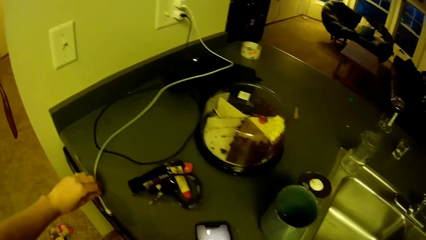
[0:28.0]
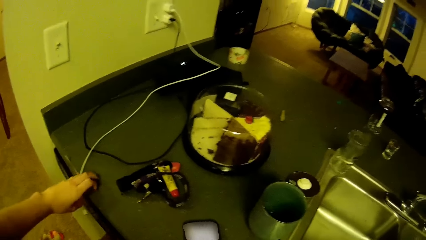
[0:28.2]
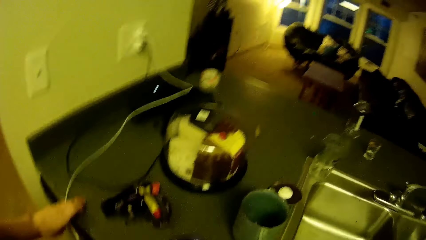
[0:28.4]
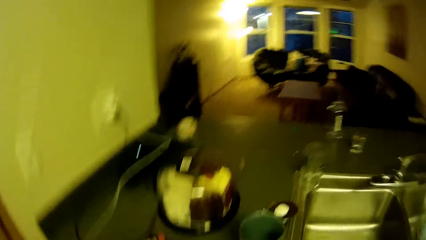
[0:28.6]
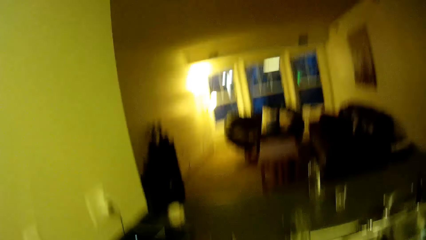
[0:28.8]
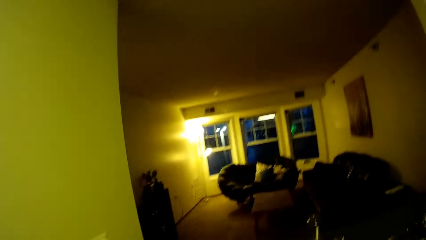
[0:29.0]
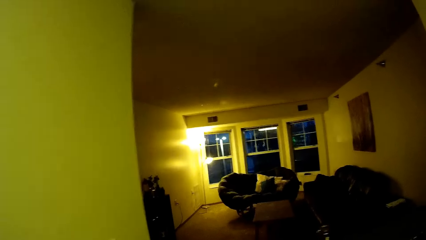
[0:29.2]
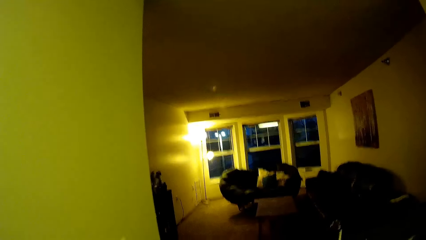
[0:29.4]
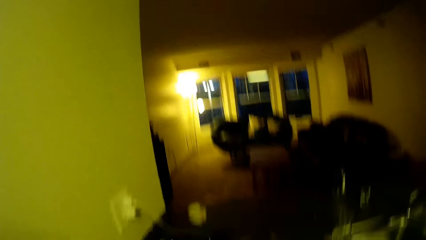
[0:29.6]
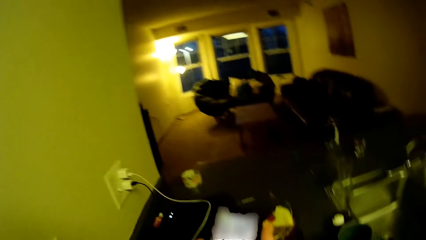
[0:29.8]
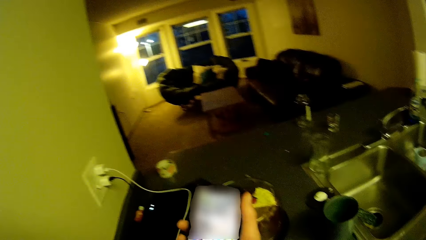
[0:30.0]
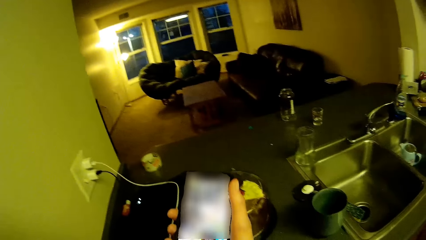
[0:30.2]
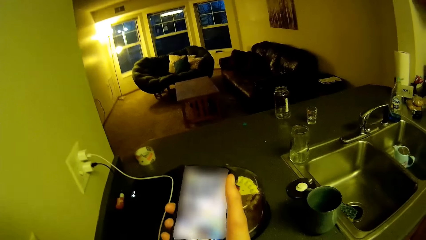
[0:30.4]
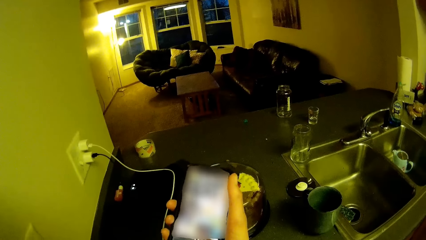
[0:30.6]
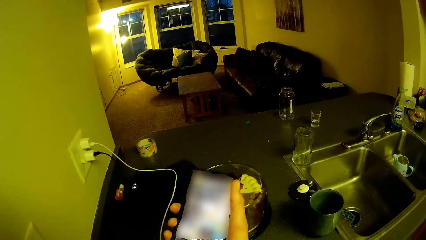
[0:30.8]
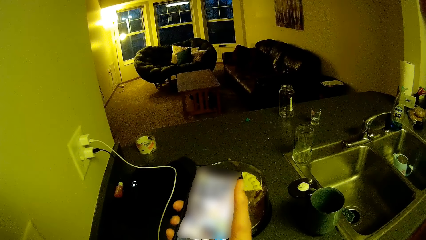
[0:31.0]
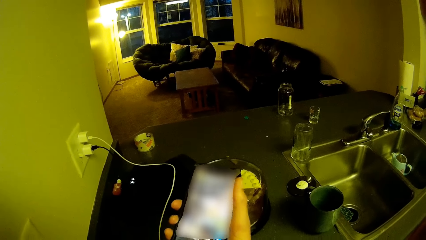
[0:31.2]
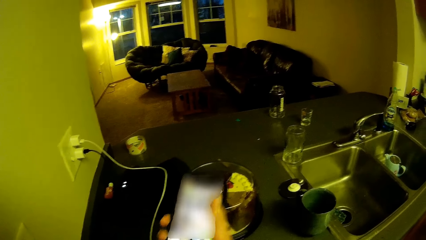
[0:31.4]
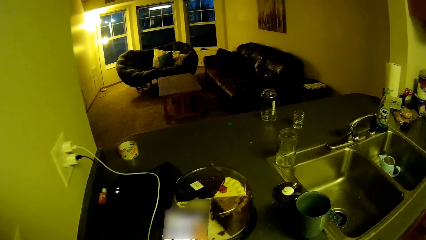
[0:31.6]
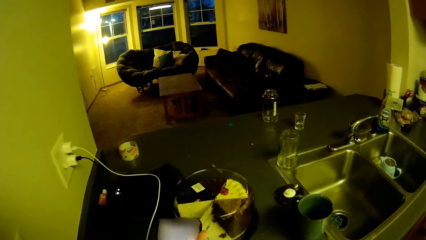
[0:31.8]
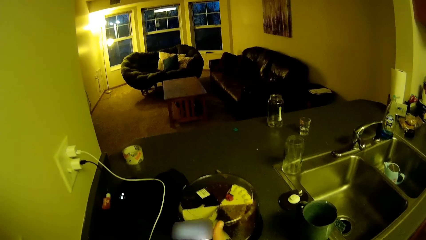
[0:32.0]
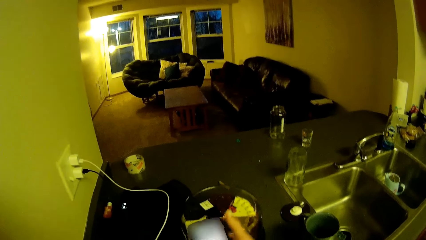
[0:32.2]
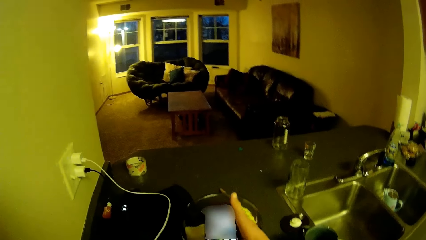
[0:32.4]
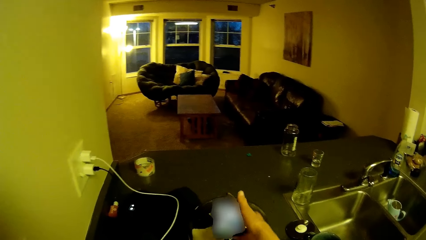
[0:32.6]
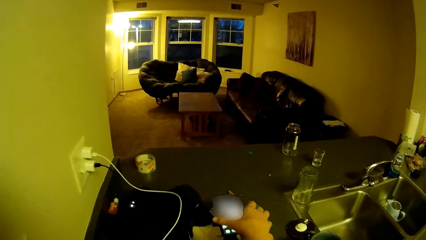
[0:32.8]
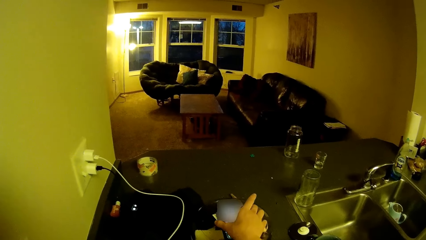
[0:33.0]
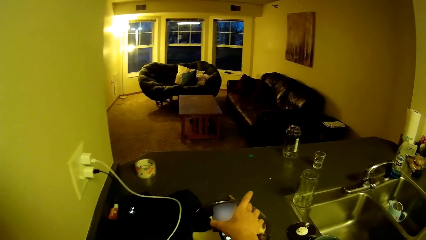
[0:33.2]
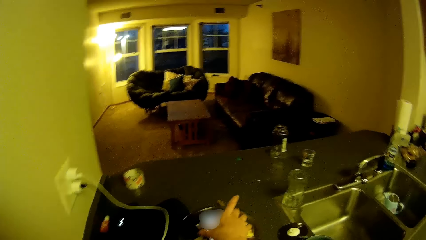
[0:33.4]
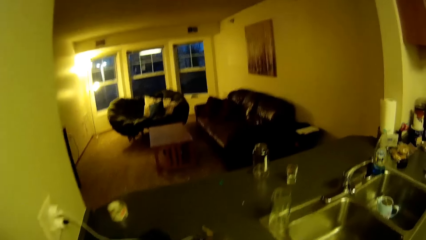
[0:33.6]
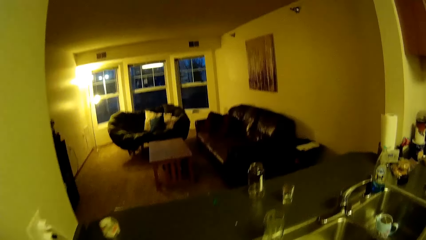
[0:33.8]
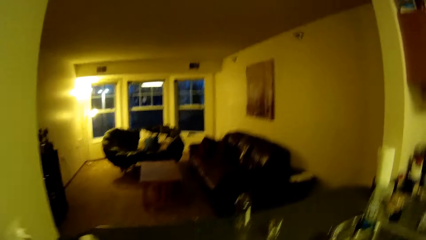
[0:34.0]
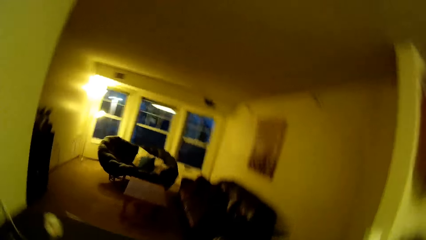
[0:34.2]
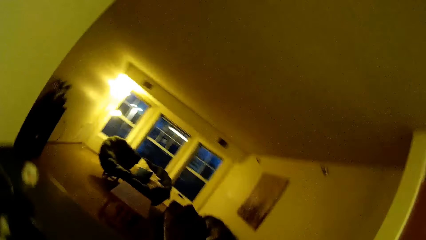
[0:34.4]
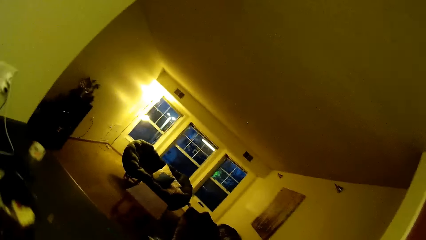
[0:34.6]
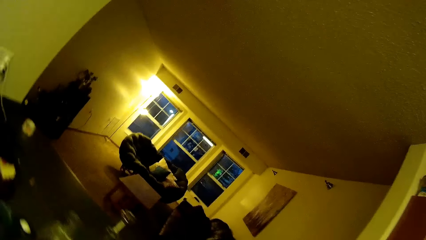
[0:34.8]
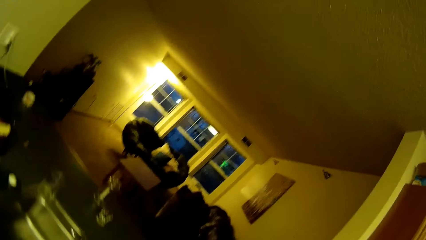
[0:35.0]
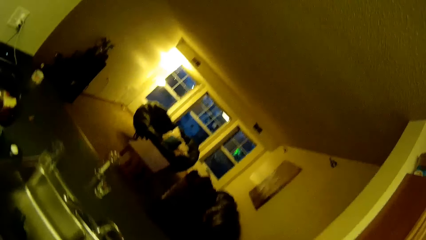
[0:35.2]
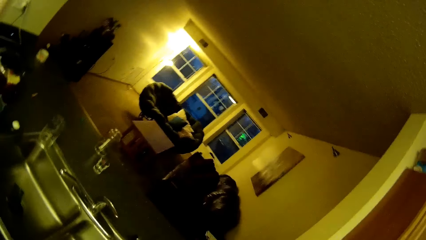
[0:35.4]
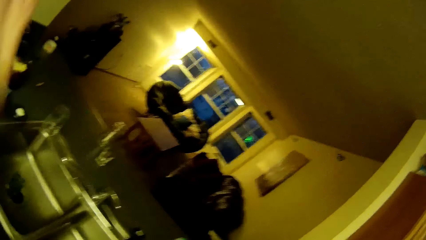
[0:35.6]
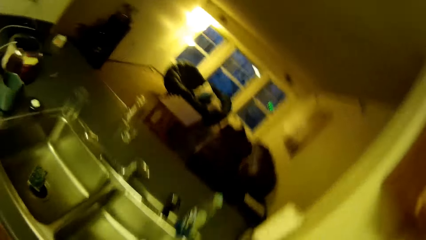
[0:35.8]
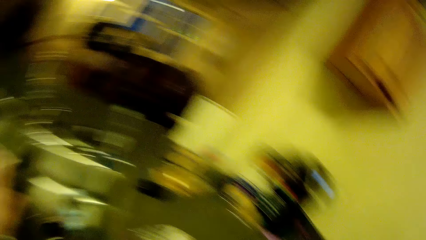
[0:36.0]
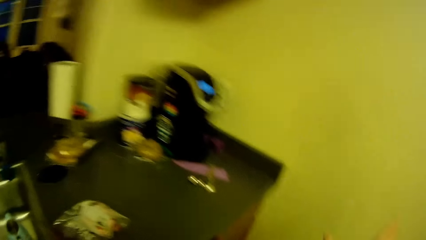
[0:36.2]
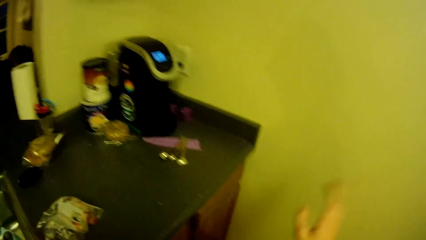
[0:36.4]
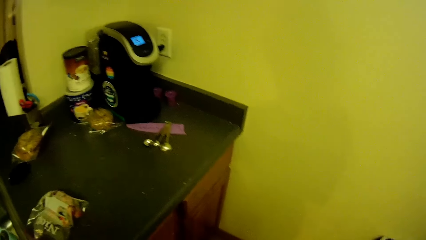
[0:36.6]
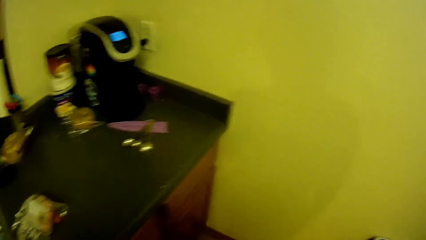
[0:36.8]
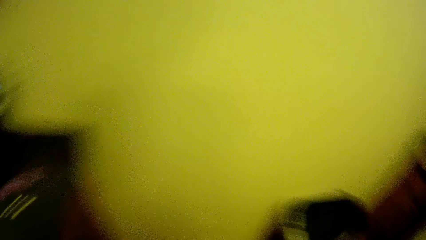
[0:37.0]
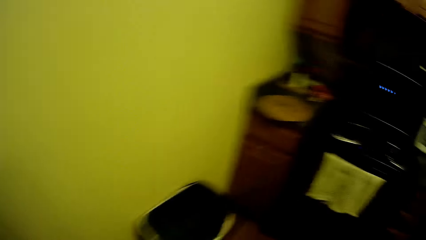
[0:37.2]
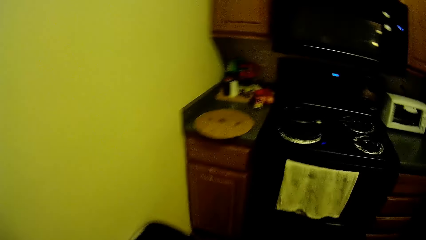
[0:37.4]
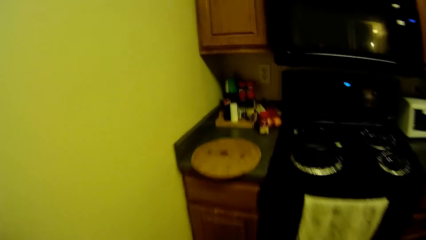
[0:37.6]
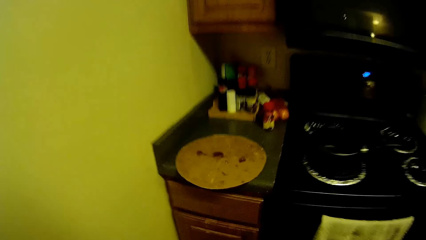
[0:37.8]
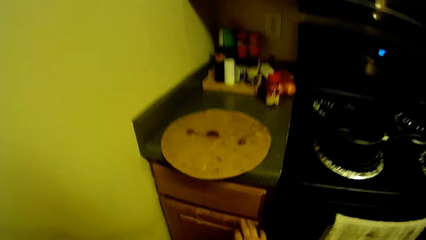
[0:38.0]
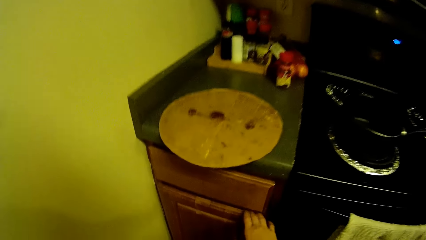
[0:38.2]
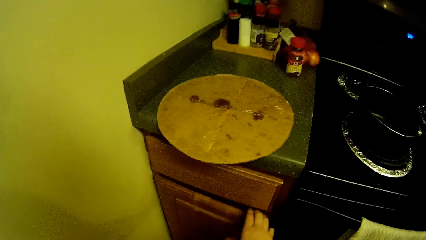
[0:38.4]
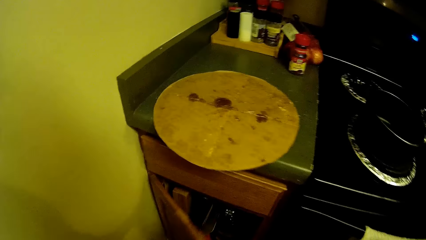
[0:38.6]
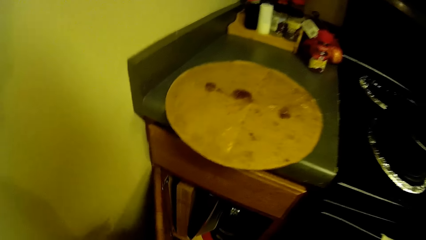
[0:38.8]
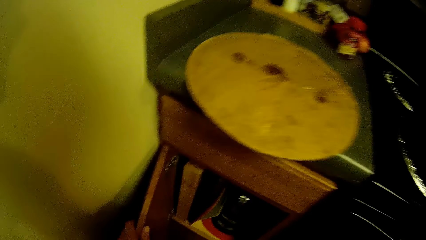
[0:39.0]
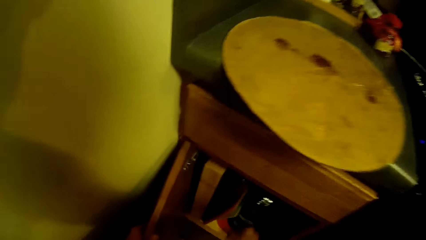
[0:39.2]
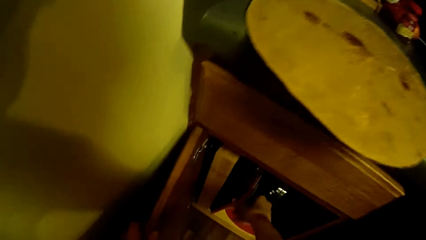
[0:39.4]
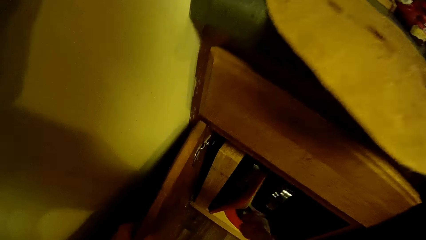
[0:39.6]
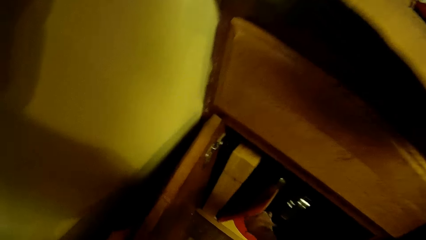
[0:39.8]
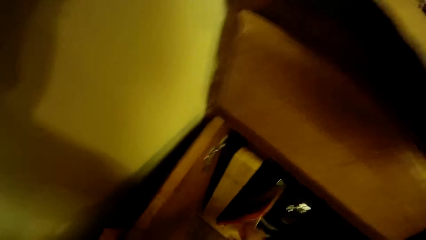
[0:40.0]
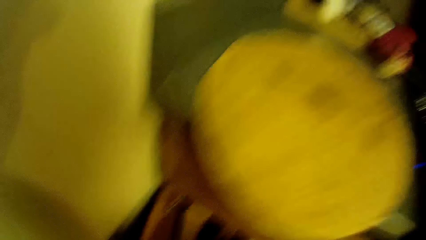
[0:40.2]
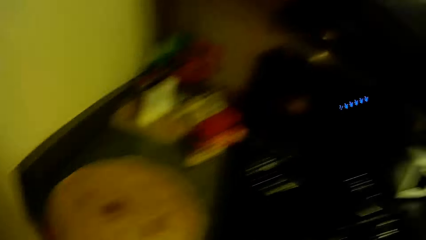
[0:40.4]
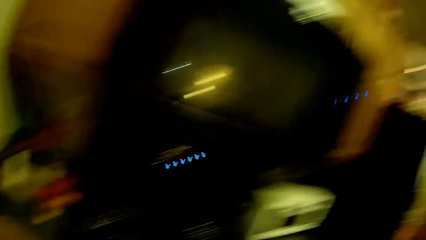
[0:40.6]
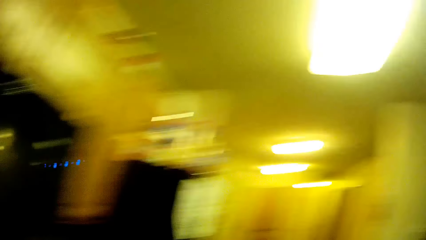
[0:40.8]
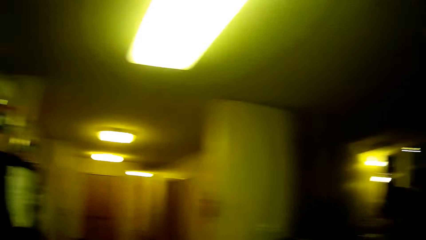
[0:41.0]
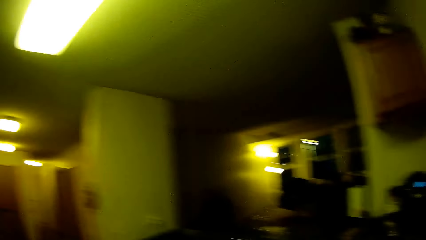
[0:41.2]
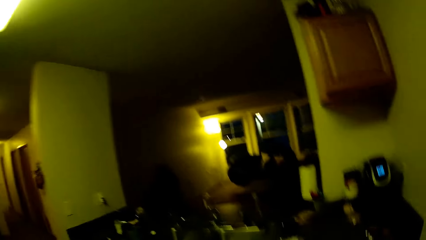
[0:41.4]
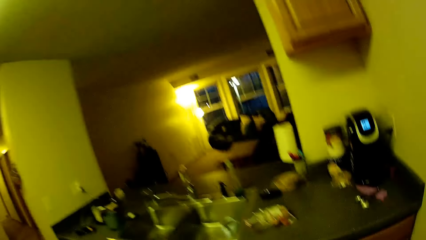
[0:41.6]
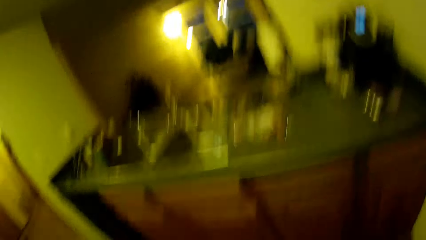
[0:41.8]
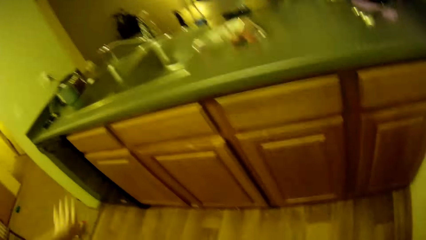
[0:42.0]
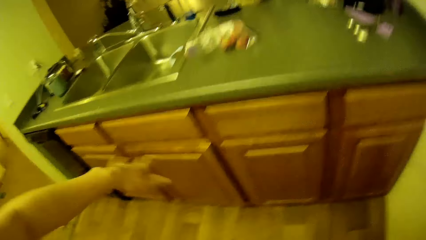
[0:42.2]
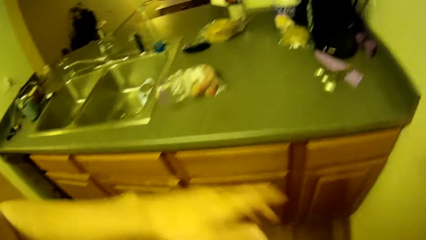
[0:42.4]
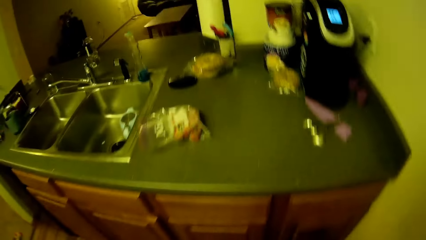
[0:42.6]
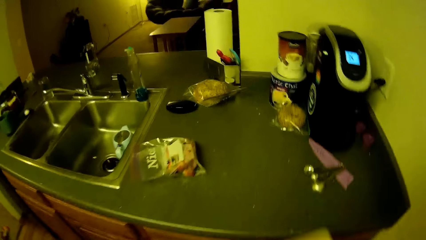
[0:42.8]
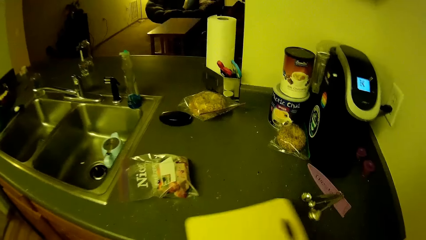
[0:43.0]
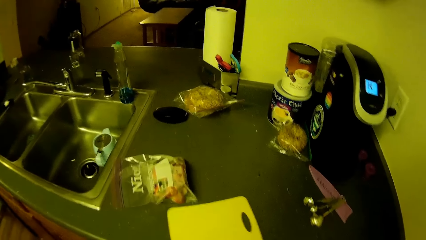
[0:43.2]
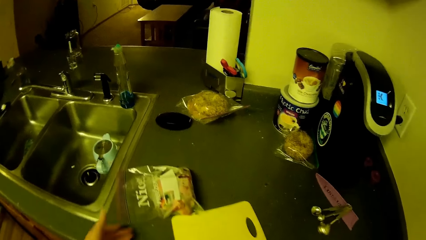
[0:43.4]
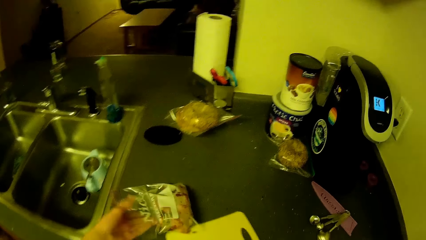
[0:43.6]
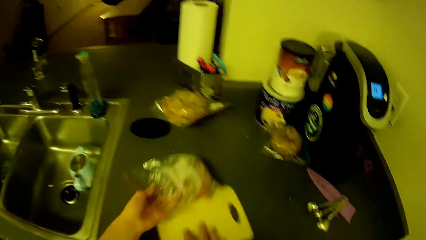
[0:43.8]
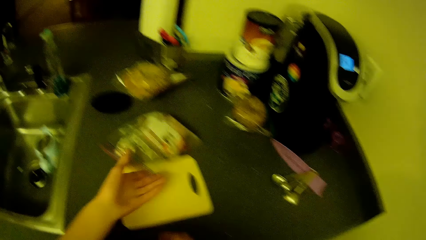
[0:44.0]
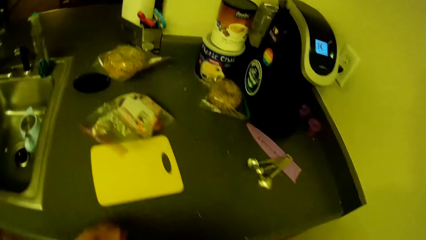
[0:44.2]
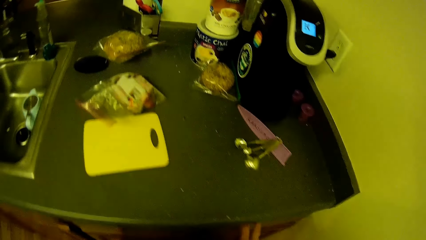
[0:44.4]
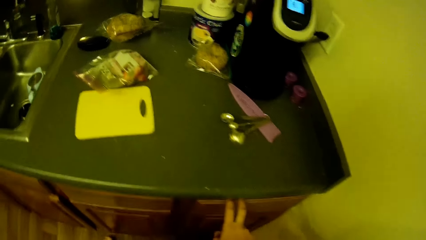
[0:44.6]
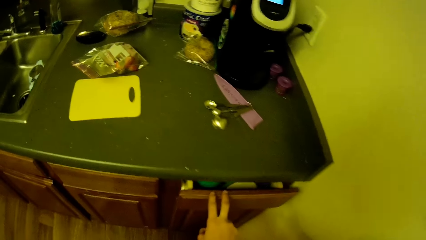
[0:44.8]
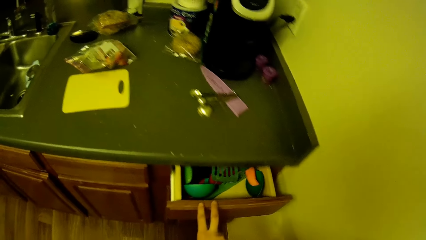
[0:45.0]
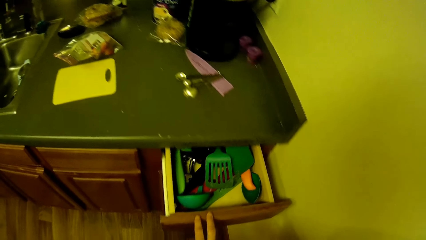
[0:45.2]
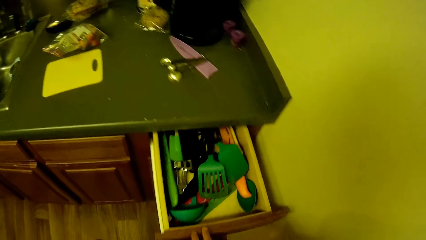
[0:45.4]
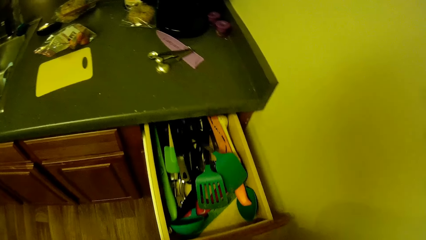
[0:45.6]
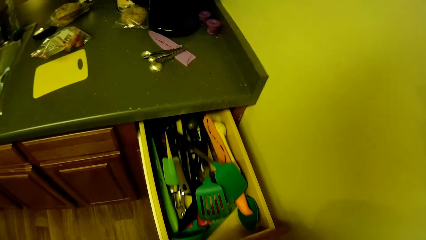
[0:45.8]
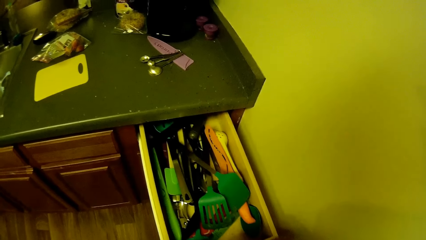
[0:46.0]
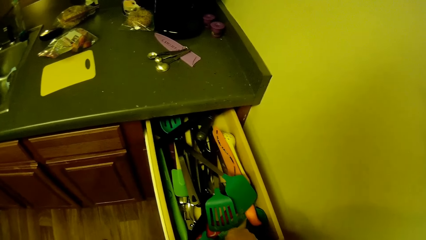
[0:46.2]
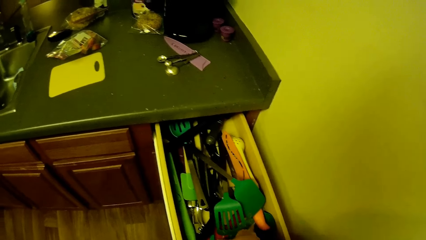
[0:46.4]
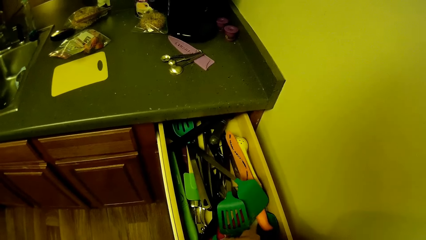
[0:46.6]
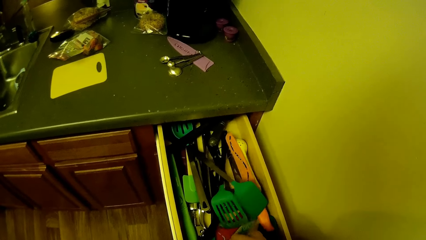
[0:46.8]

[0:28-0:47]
The camera wearer touches the phone cord on the kitchen cabinet. She operates a phone on the kitchen cabinet with her hand. She holds the phone and touches the phone. She drops the phone on a glass on the kitchen cabinet. She turns around. She opens a cupboard underneath the kitchen cabinet. She brings out a cutting board from the cupboard. She turns to the sink. She drops the cutting board on the kitchen cabinet. She adjusts the zip bag on the kitchen cabinet. She pushes a paper. She opens a drawer underneath the kitchen cabinet.
